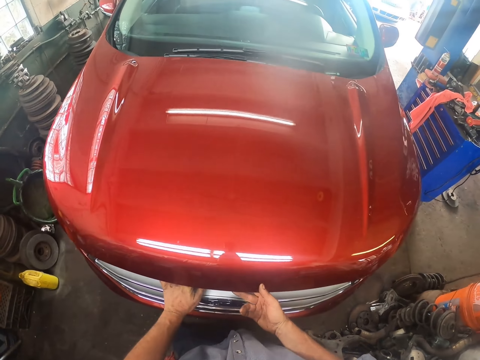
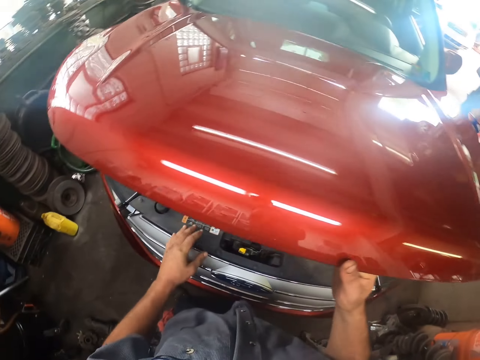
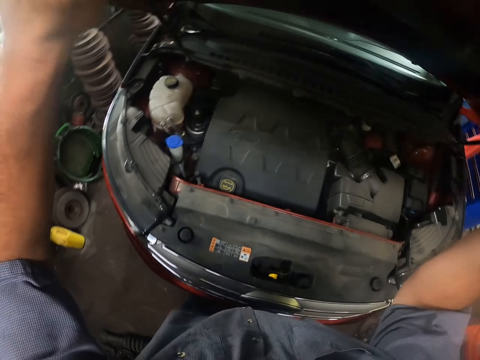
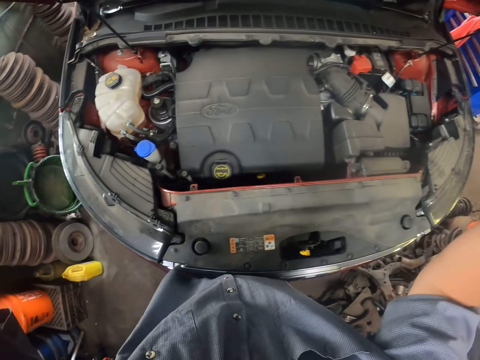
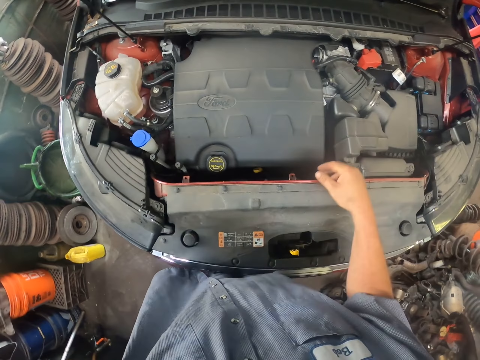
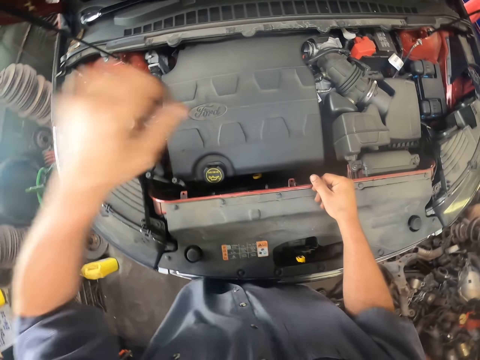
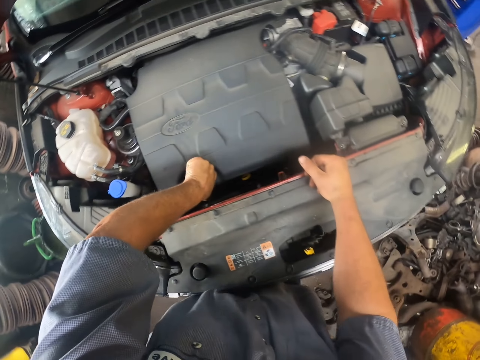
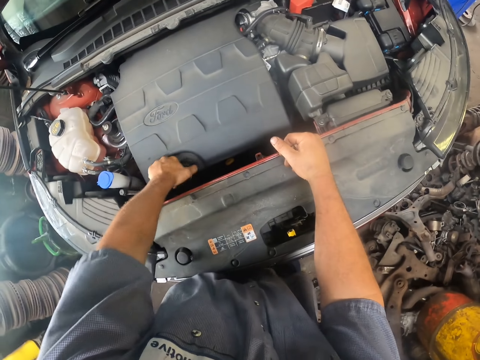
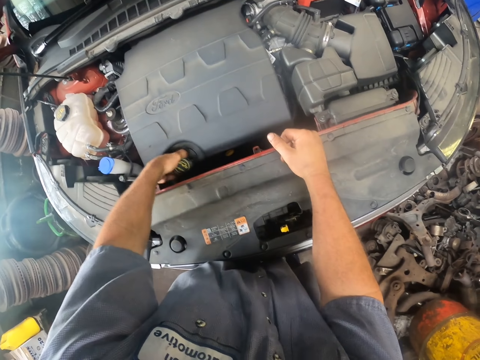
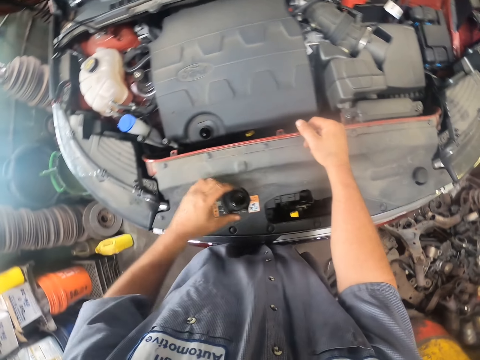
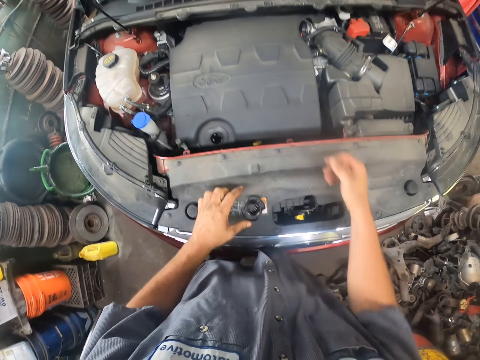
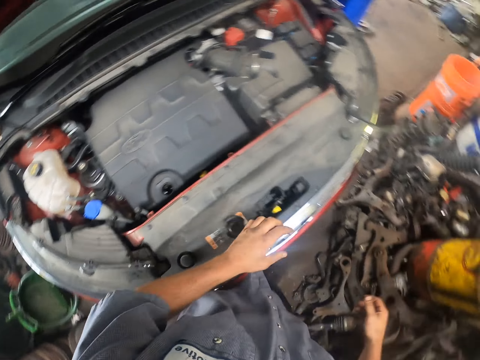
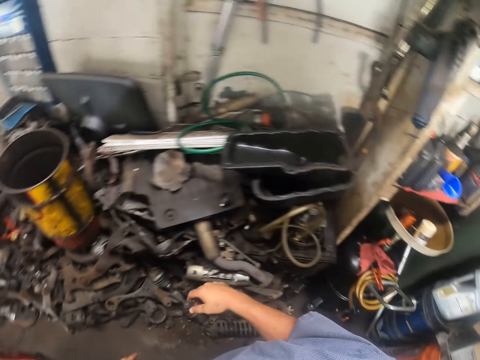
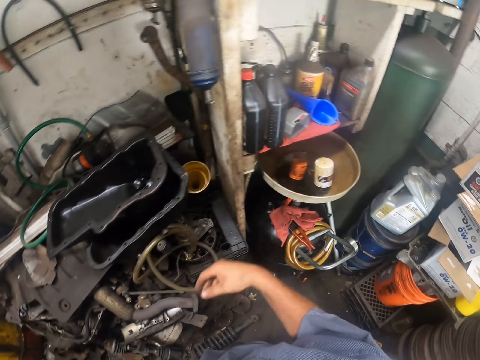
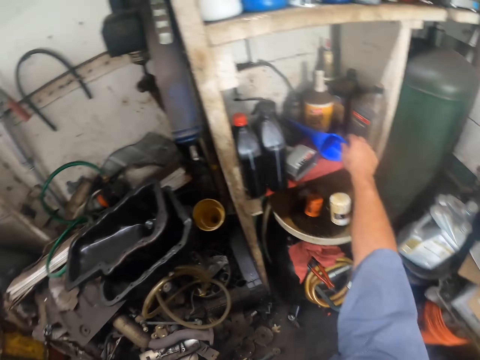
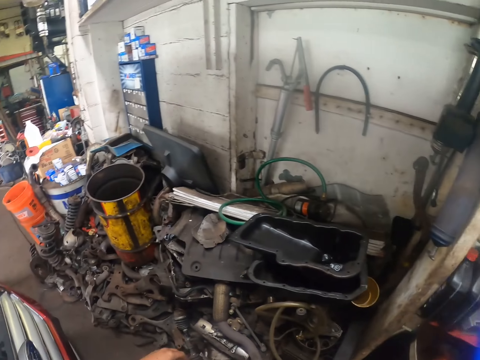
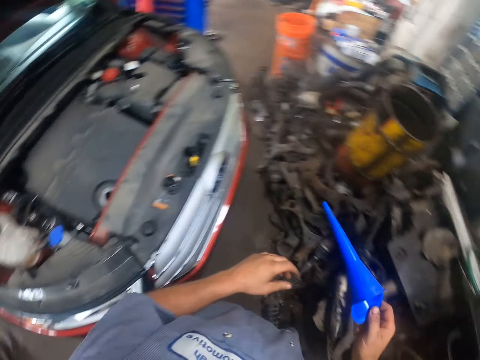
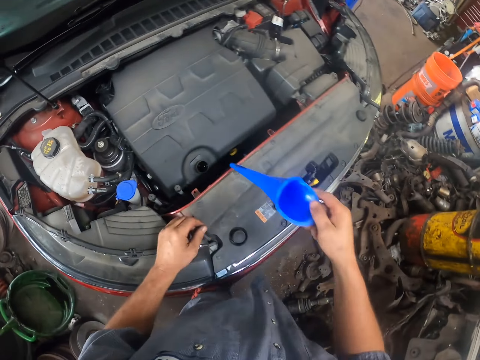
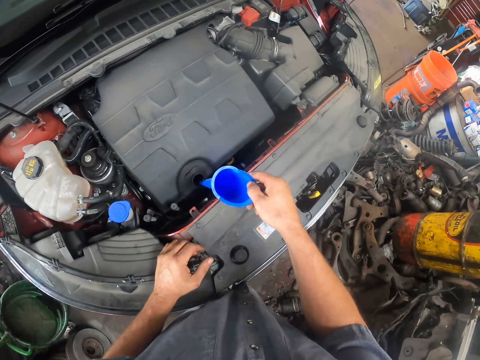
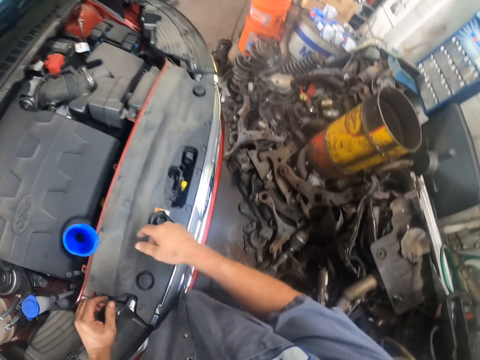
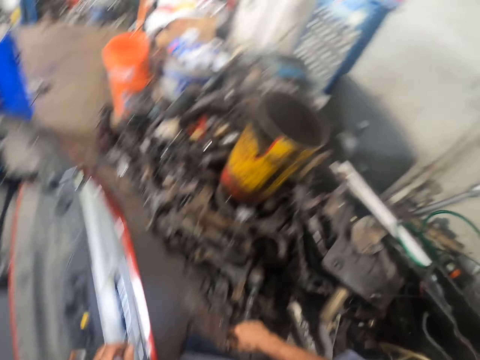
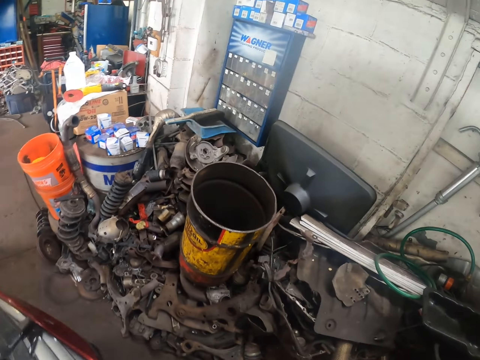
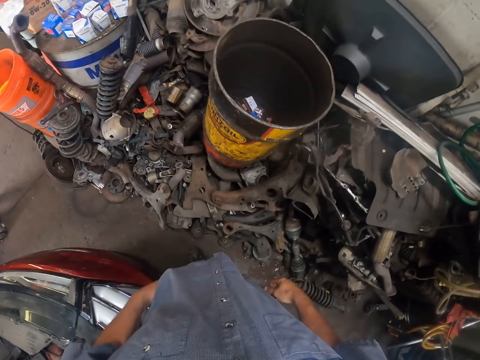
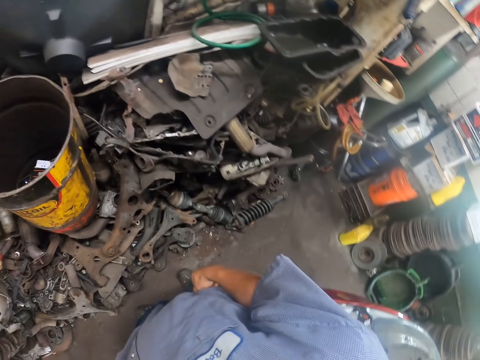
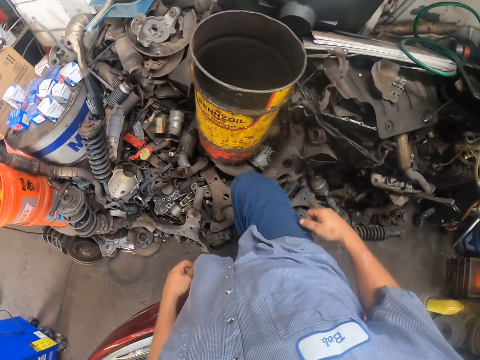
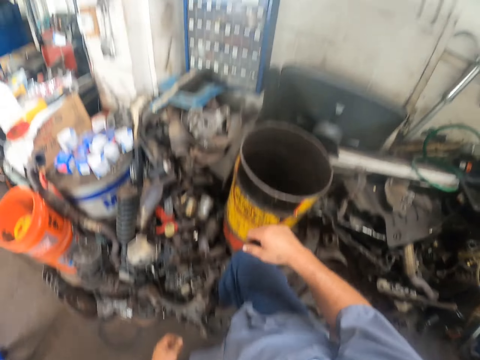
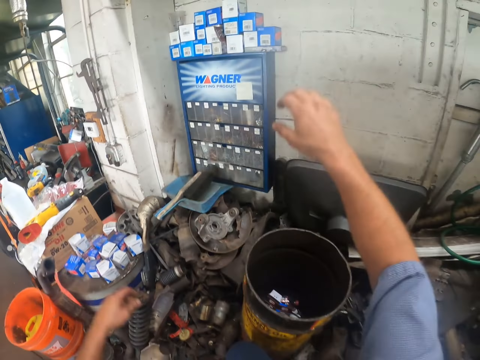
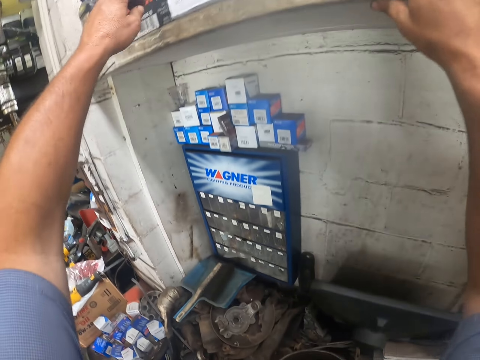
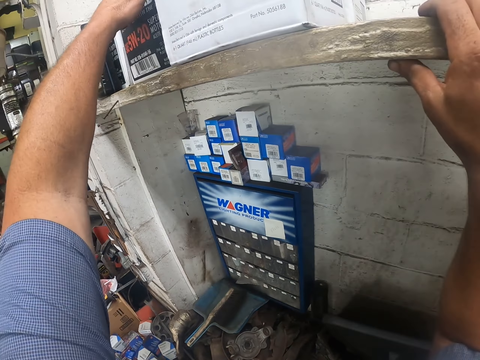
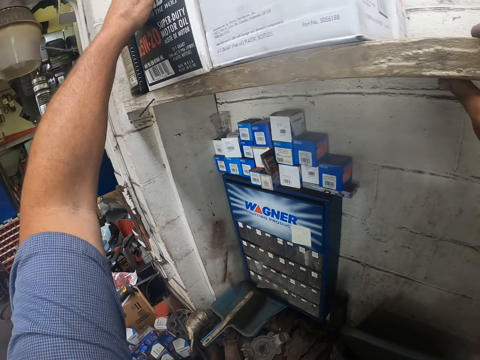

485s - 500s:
The camera wearer opens the car bonnet with both hands. They open the oil refill dipstick or fuel system with the left hand. They look around. They pick up a funnel. They place the funnel on the oil refill dipstick. They look around. They pick up a box.

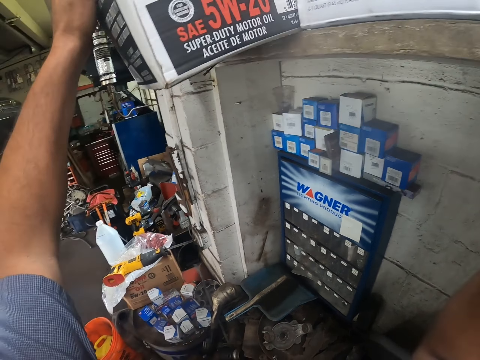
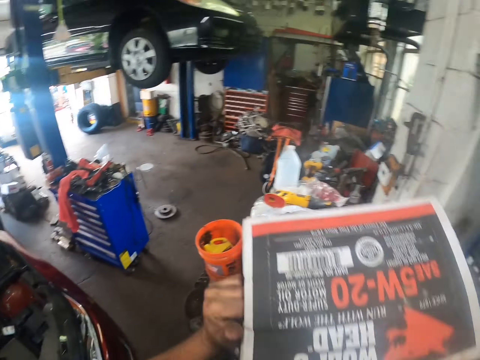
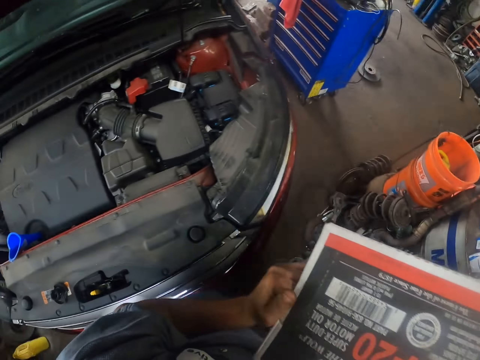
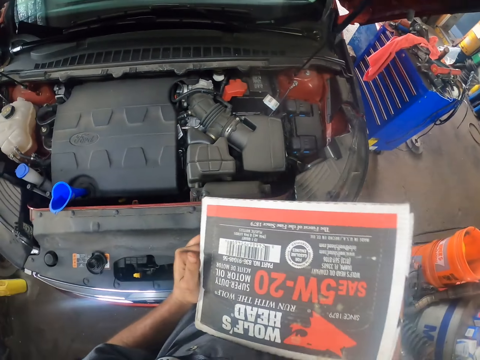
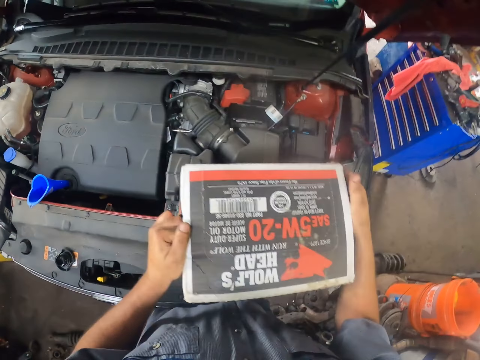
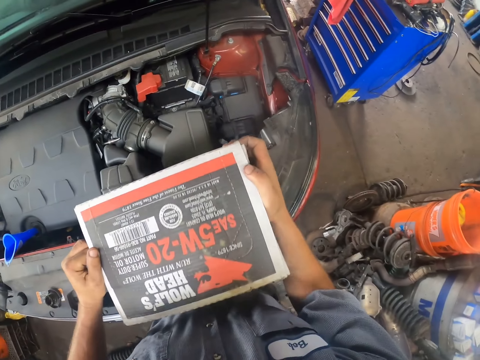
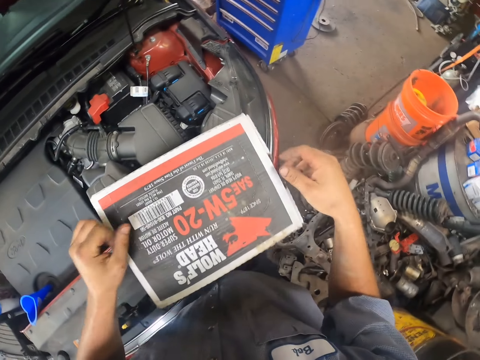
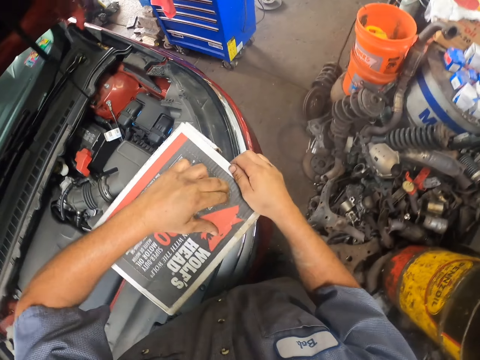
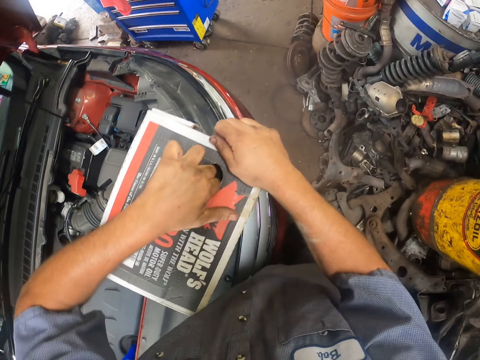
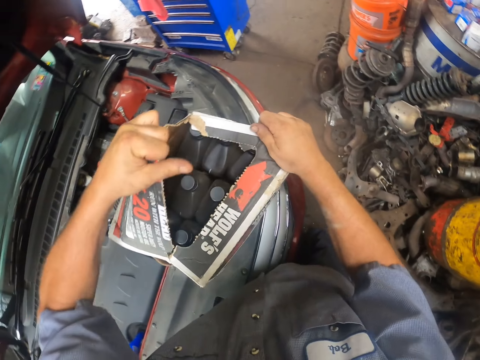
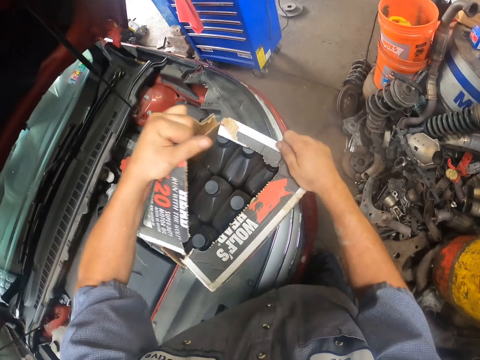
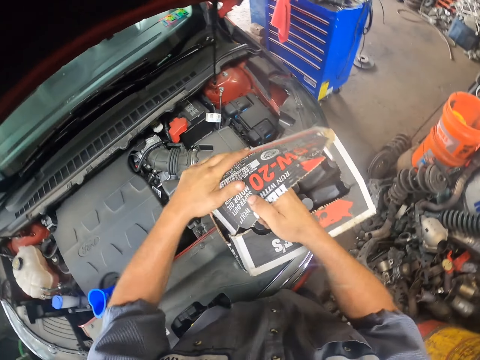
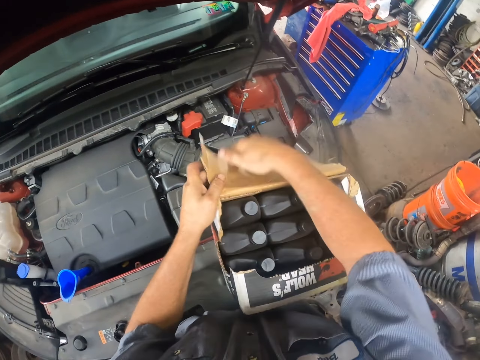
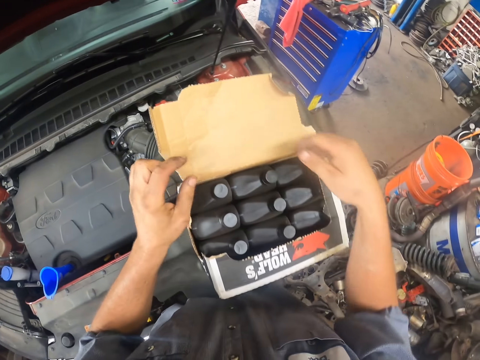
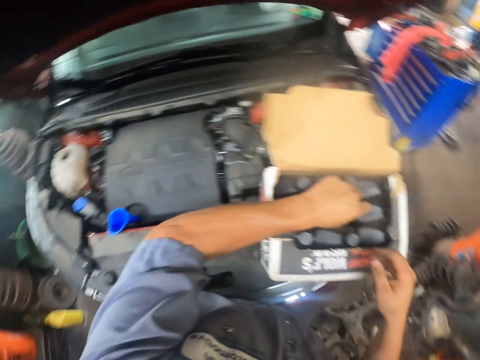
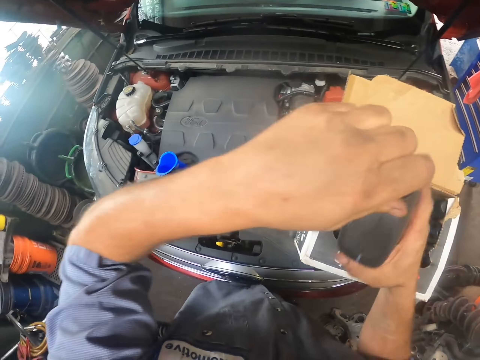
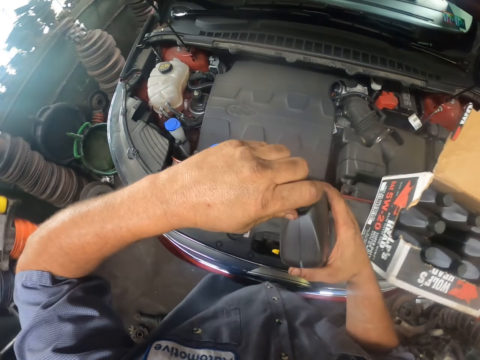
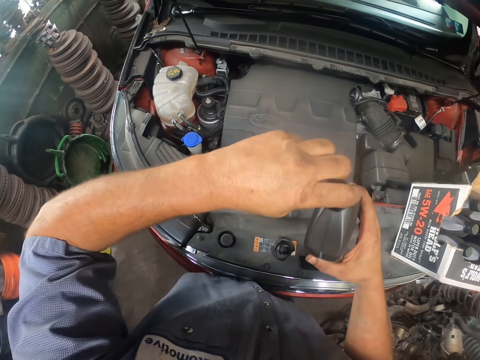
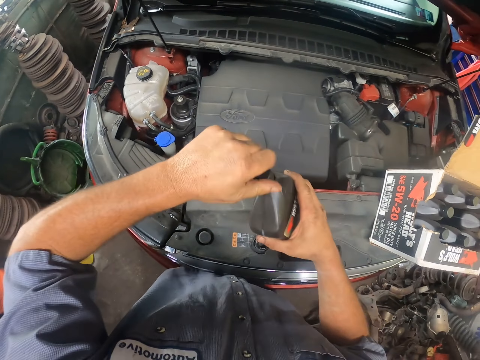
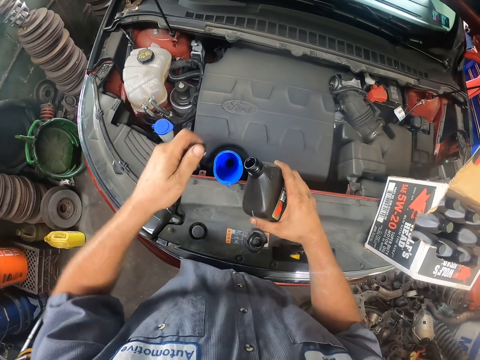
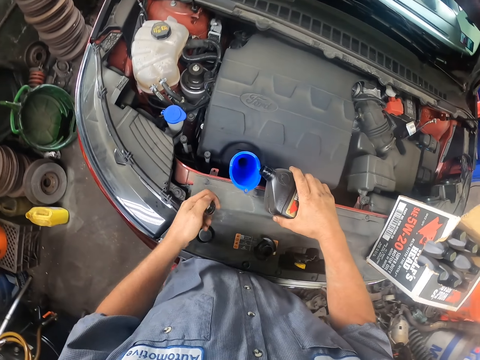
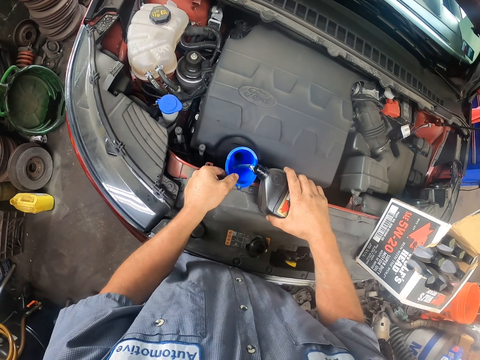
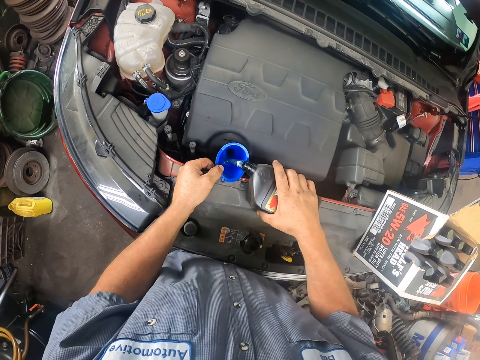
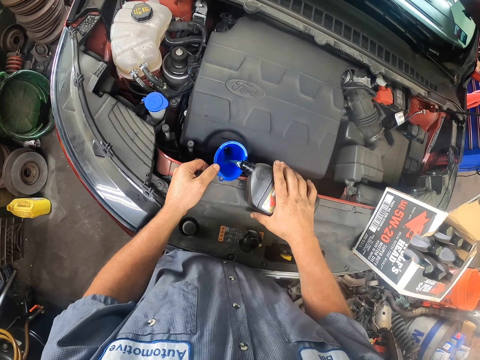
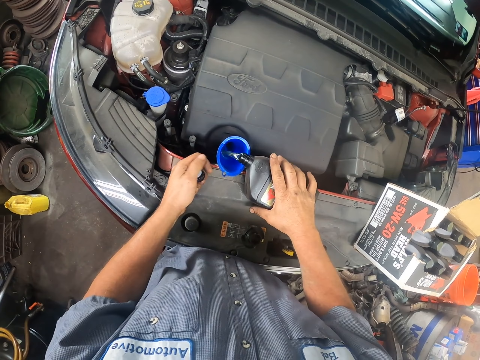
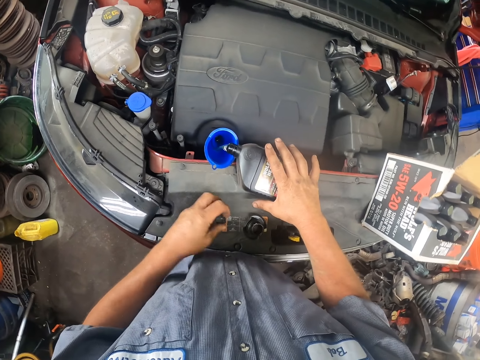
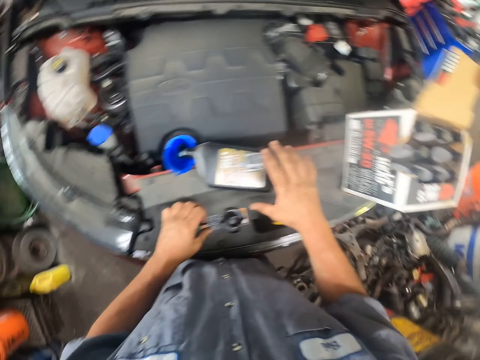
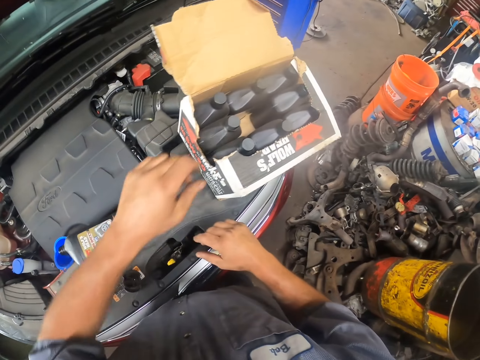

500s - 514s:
The camera wearer pulls a box with the left hand. They place the box on the bonnet with both hands. They open the box with the left hand. They pick up a bottle of oil or fuel with the right hand. They open the bottle lid with the left hand. They pour the oil on the funnel.
